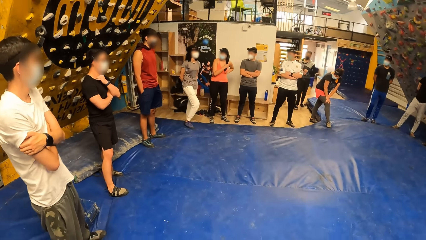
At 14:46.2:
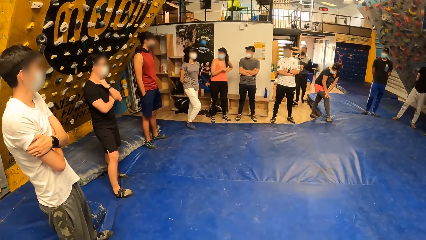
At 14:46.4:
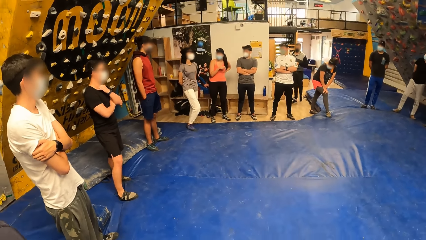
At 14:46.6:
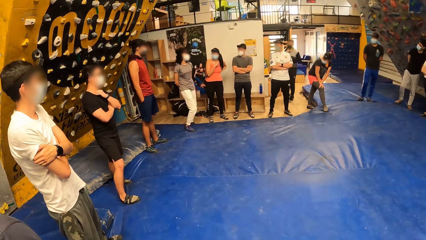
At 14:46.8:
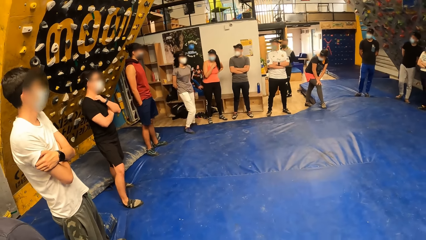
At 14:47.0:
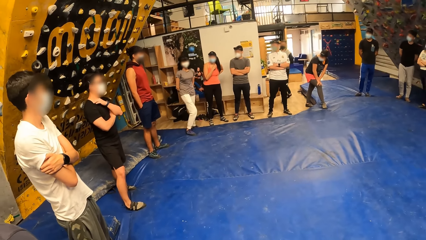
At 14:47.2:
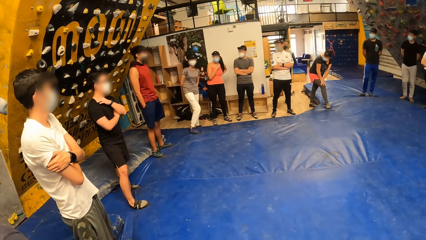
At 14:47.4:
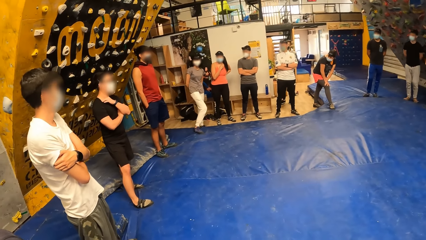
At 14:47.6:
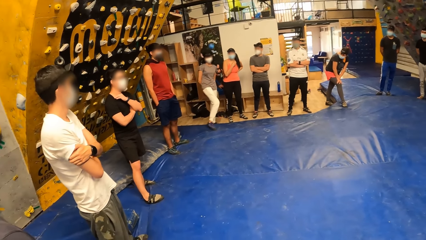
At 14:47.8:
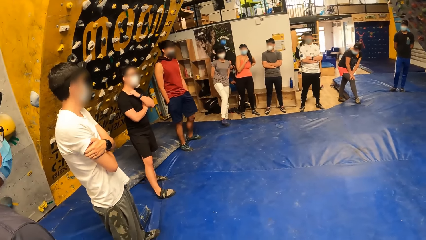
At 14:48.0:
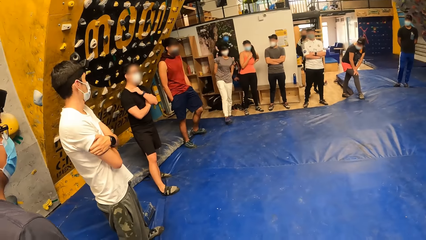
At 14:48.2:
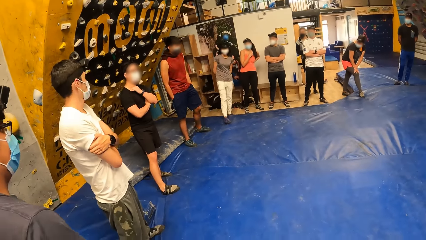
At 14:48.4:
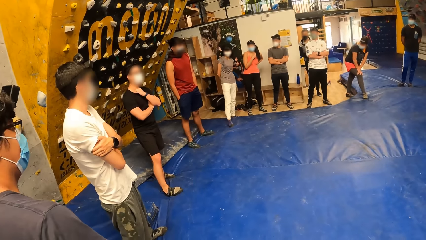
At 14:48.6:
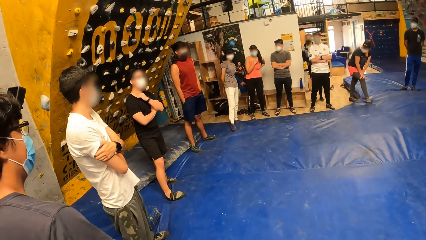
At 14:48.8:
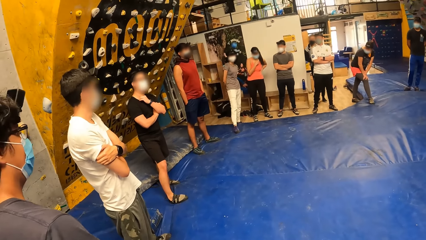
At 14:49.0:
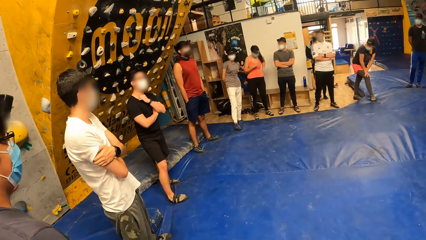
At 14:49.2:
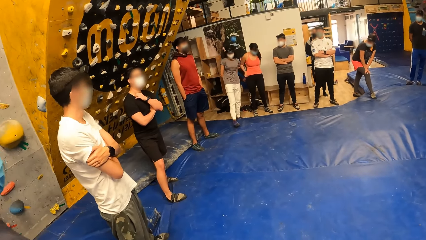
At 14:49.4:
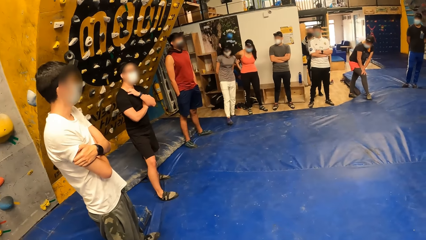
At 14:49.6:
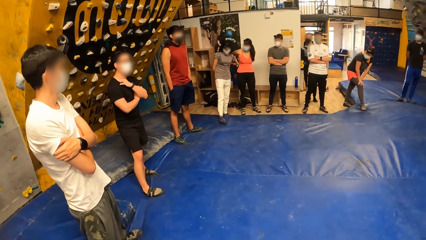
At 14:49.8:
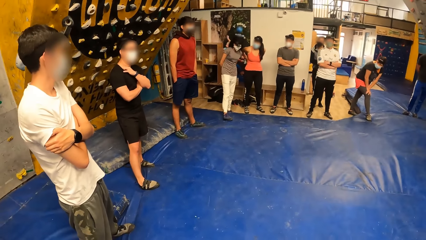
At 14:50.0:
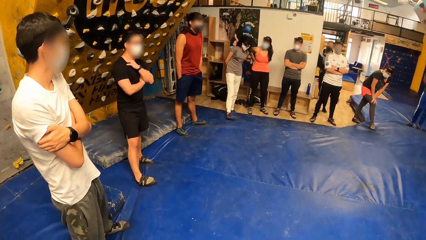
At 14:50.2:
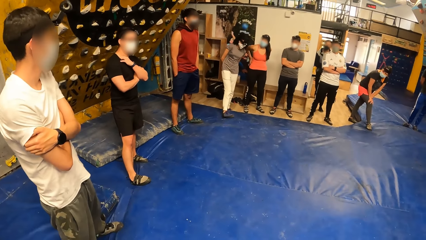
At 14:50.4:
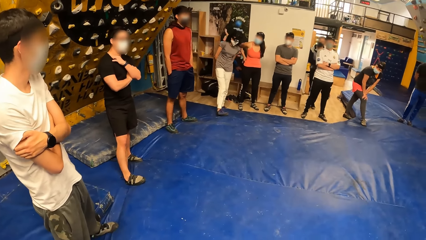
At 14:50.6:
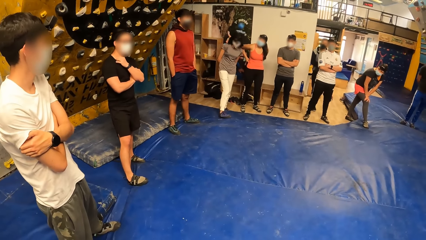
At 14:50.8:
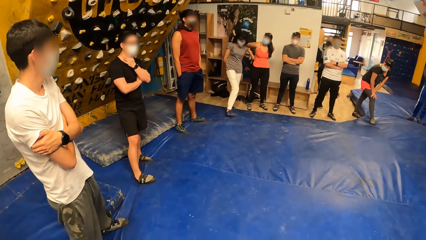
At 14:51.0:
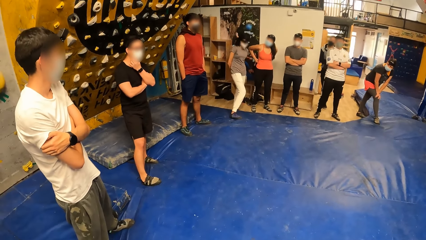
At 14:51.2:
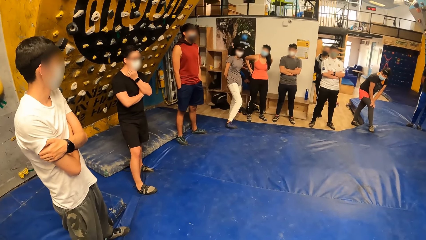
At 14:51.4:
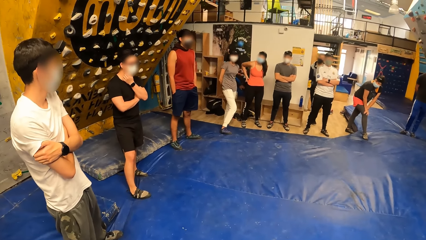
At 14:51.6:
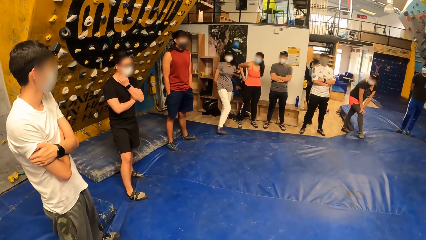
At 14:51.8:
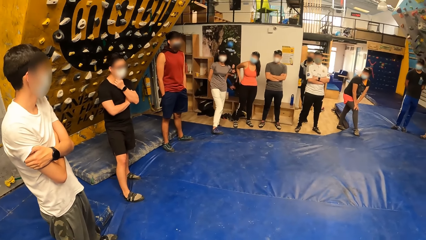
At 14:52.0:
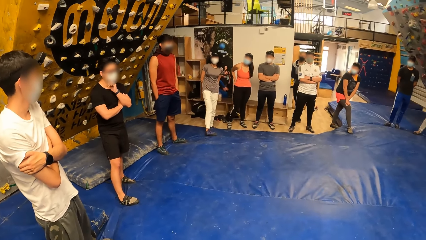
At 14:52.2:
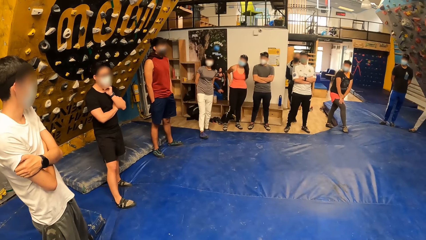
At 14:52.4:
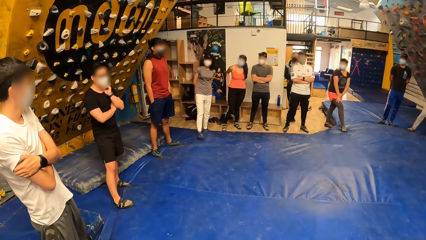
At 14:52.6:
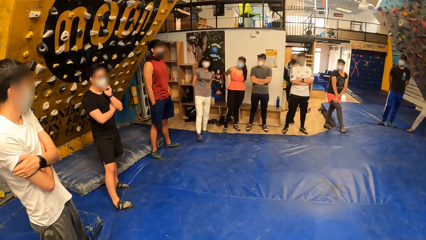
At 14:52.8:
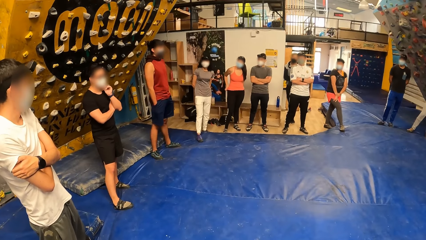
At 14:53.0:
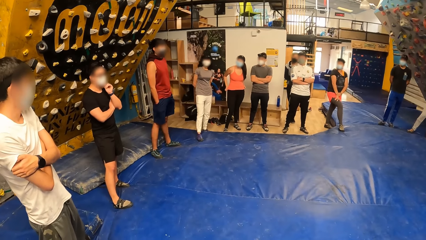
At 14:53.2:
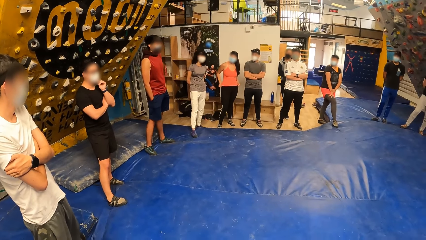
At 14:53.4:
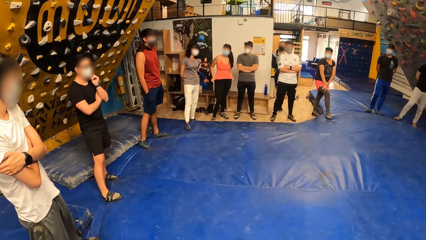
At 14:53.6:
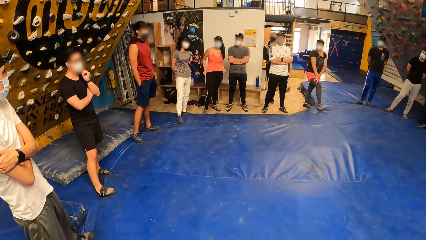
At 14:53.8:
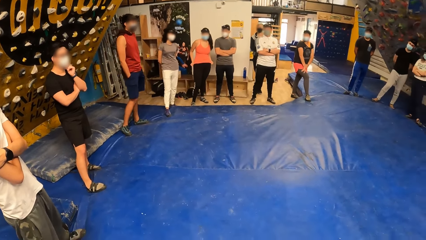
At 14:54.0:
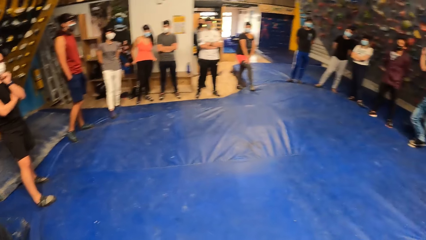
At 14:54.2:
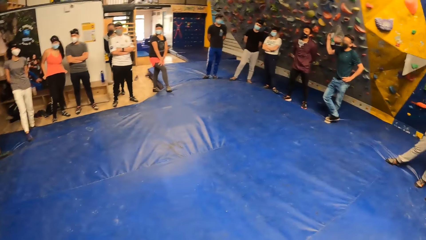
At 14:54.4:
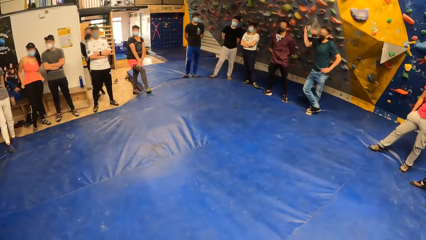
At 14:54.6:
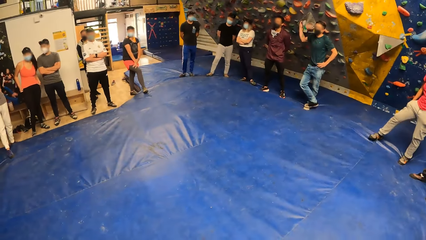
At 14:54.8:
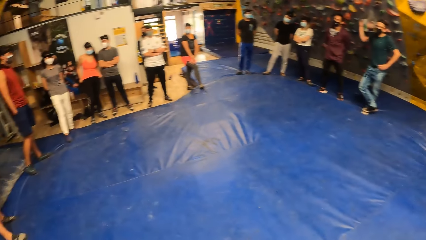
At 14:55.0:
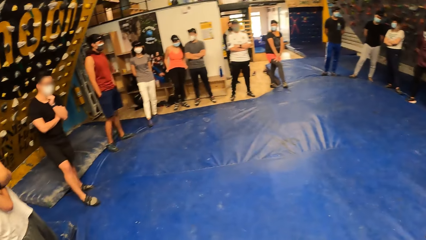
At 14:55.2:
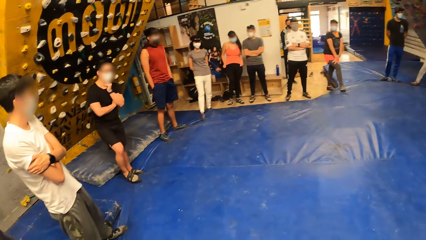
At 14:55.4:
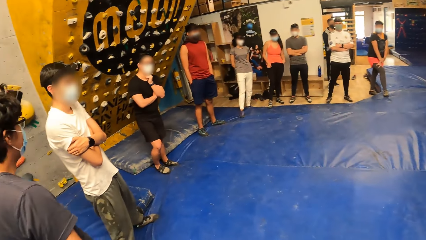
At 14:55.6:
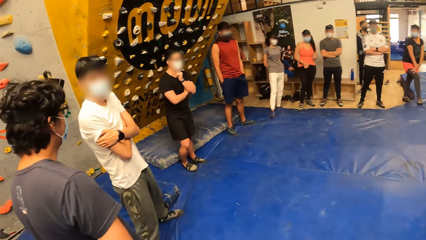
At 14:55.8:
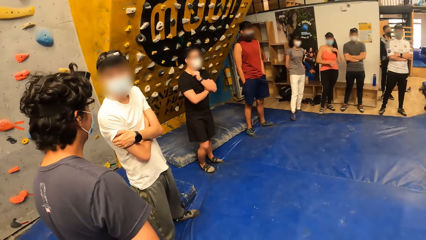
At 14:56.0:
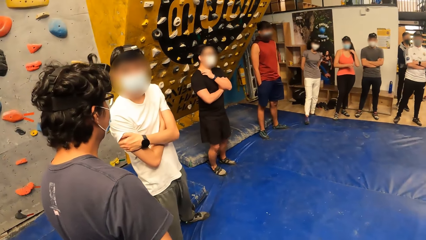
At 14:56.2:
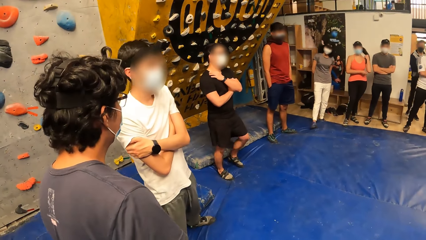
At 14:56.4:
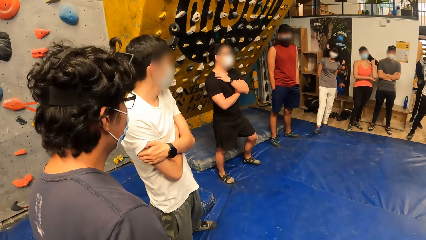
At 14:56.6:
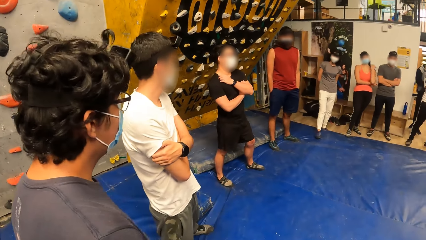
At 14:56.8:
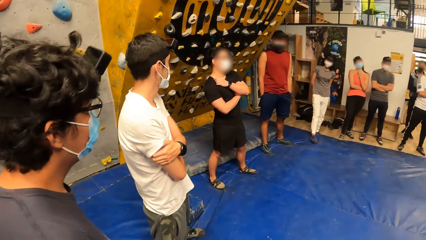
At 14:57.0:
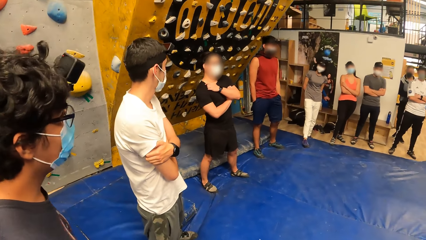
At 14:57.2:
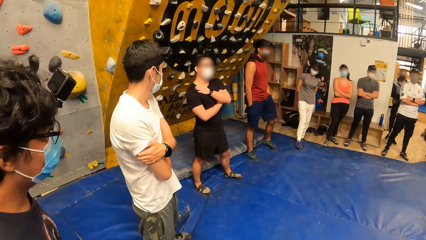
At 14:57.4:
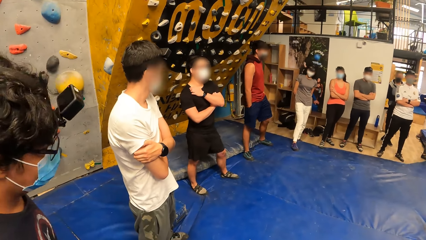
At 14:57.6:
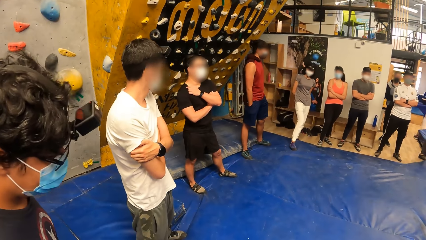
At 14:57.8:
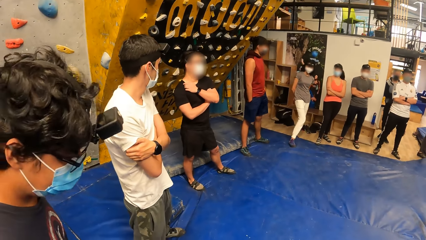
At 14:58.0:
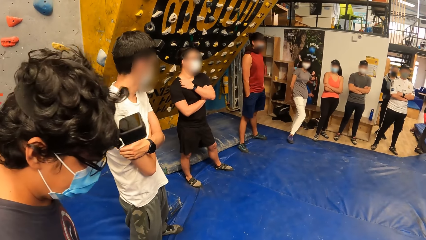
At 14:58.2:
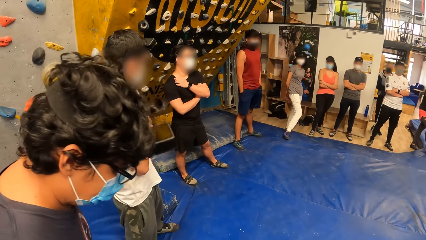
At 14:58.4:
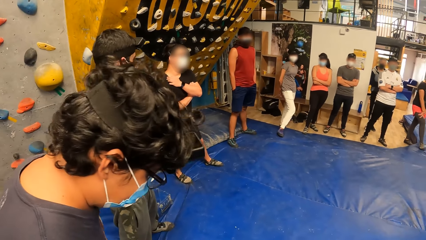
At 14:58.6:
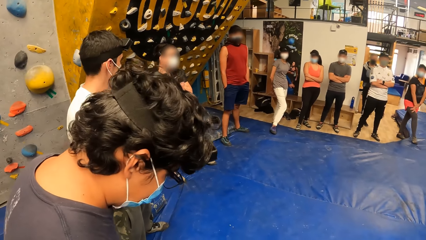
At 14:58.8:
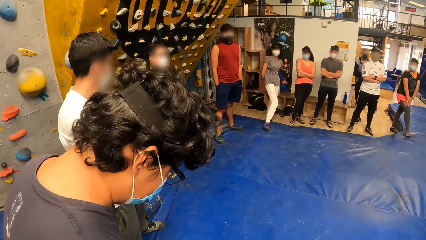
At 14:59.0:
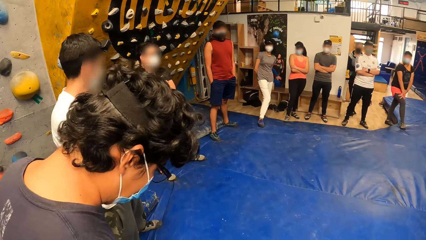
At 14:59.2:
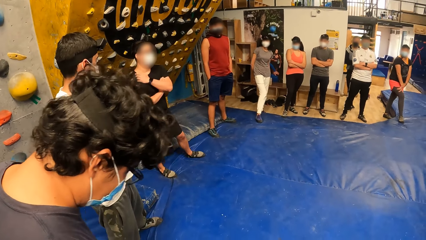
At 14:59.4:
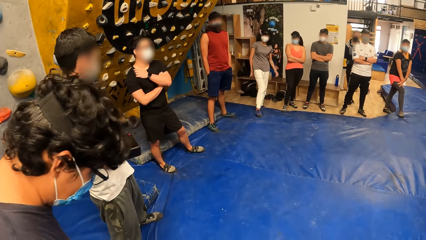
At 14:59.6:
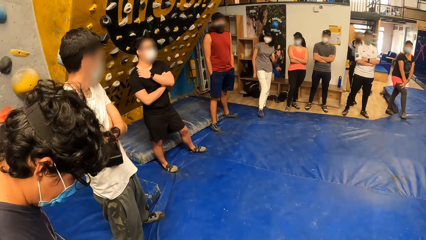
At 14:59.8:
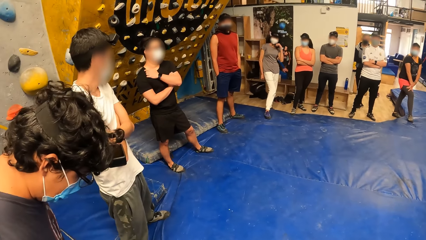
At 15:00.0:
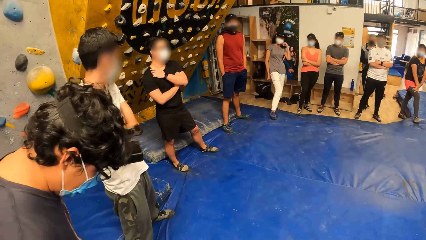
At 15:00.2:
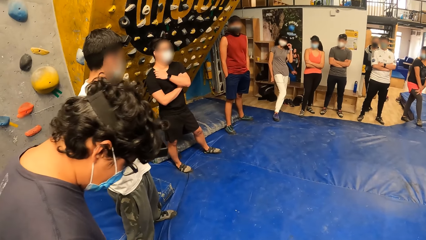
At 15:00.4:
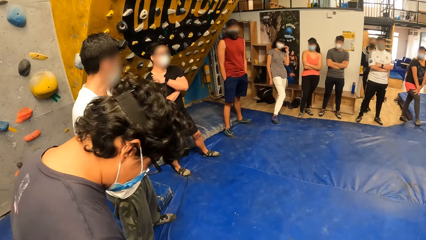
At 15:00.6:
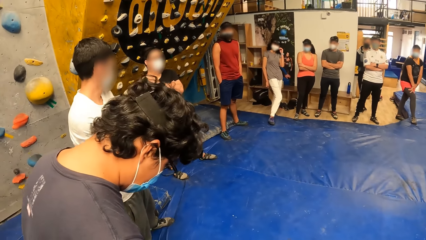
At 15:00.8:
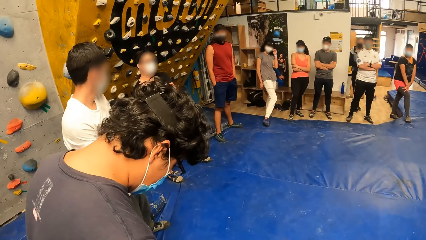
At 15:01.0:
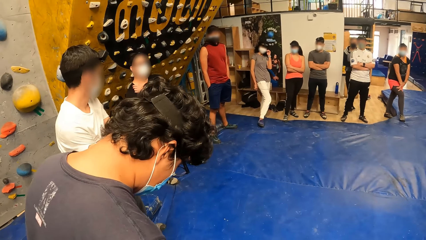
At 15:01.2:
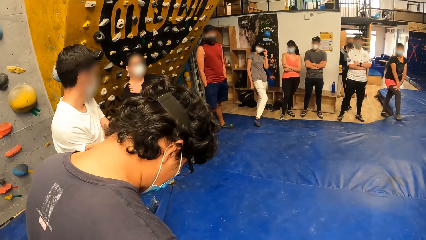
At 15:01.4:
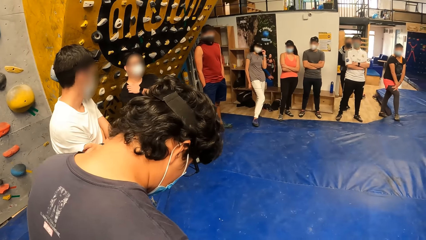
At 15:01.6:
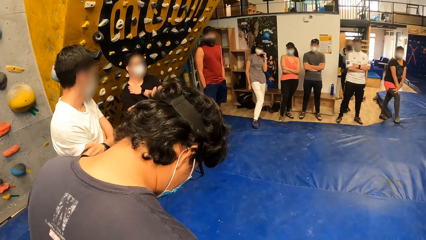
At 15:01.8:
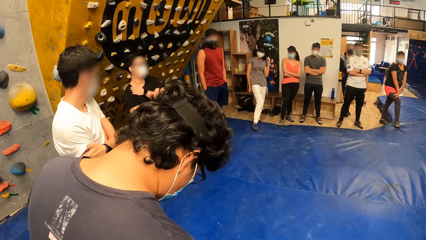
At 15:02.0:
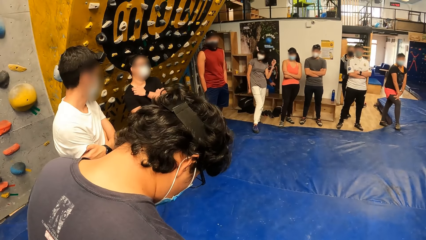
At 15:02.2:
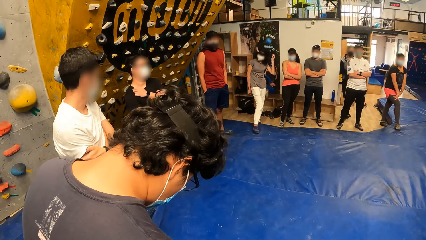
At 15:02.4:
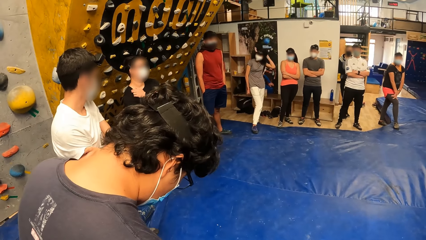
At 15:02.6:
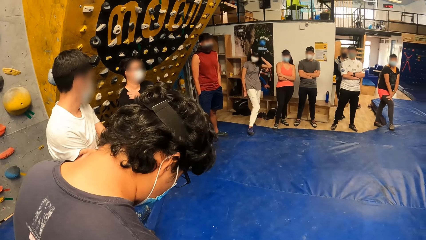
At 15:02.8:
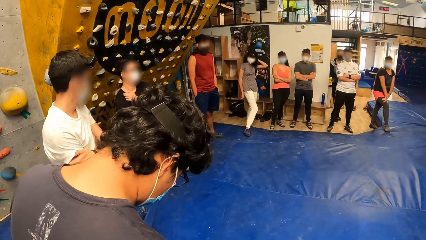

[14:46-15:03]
The man stands behind the group of people in the bouldering room. The camera wearer looks around. Another man moves the head.
